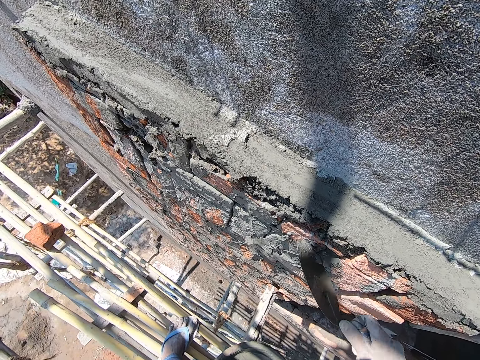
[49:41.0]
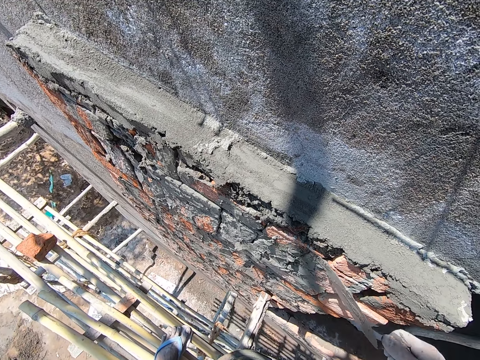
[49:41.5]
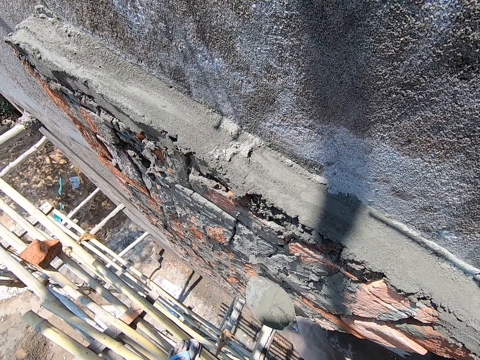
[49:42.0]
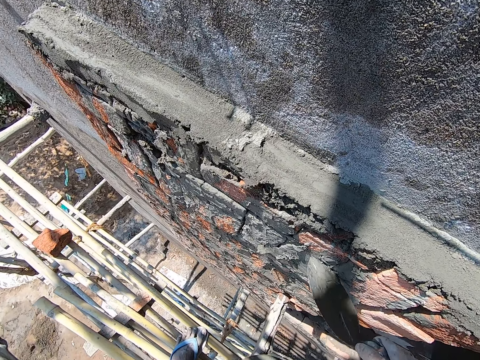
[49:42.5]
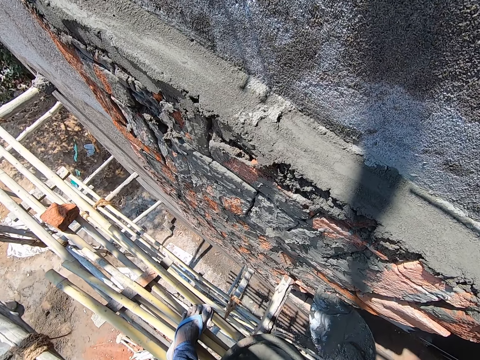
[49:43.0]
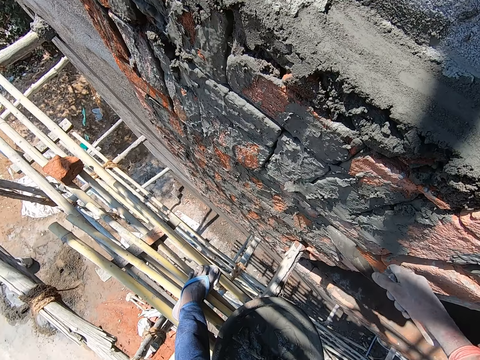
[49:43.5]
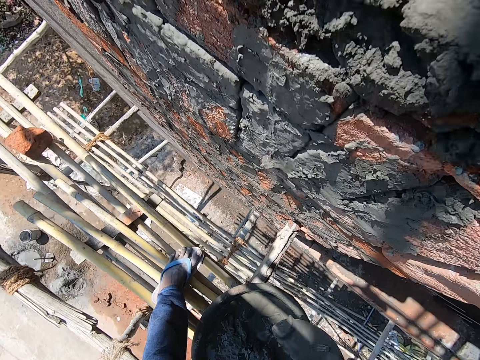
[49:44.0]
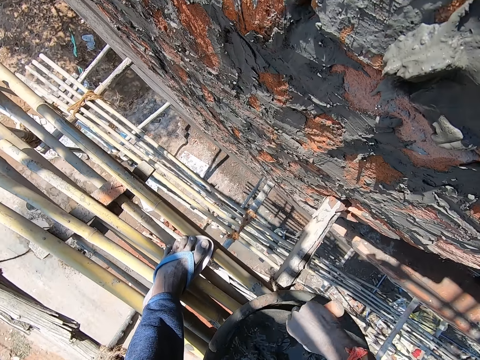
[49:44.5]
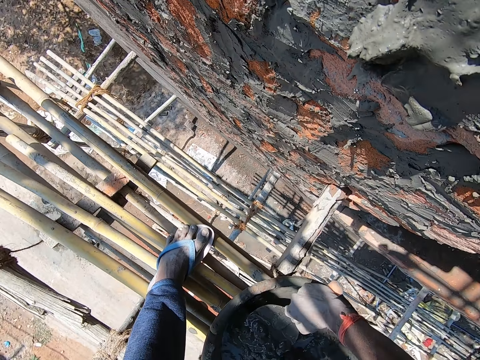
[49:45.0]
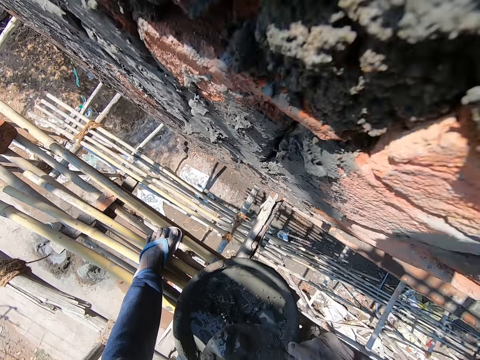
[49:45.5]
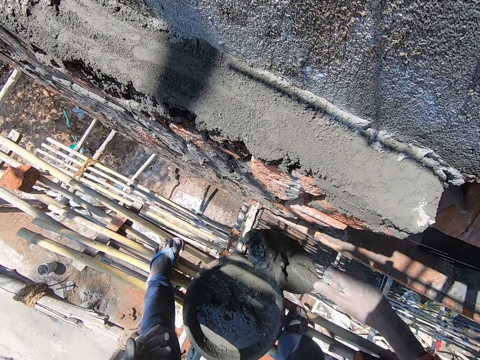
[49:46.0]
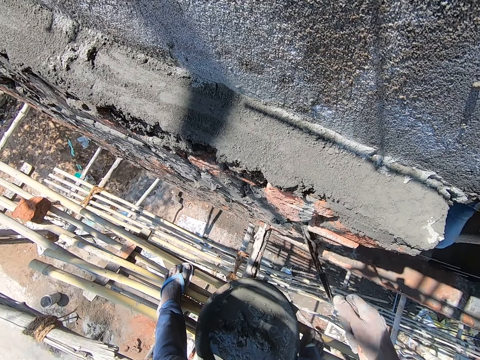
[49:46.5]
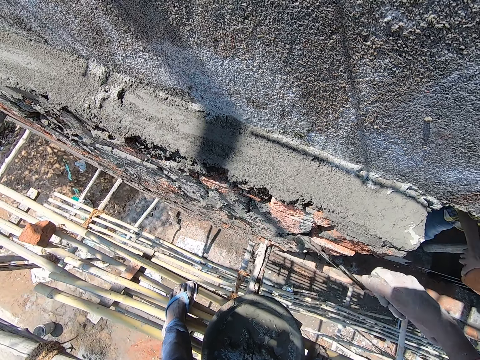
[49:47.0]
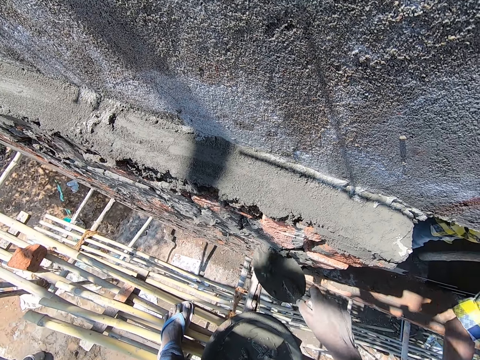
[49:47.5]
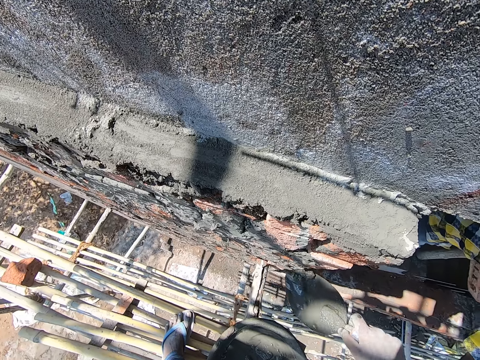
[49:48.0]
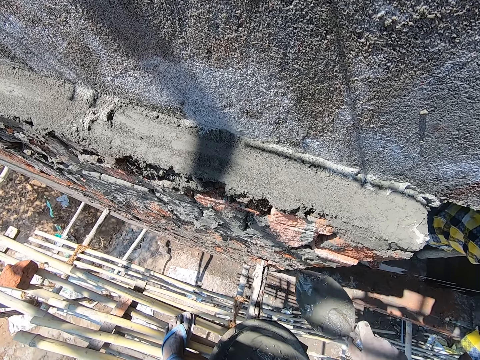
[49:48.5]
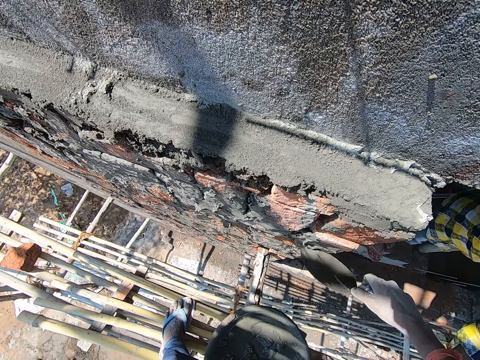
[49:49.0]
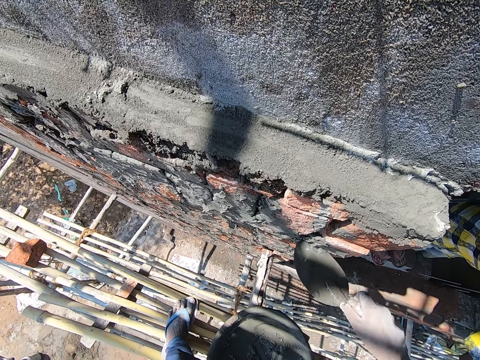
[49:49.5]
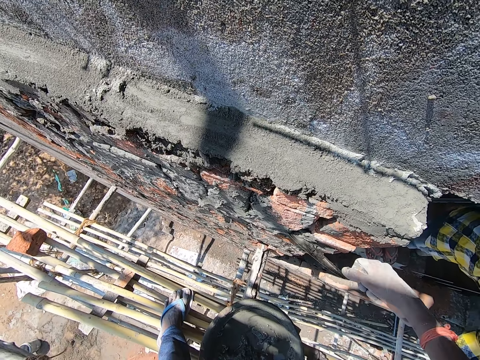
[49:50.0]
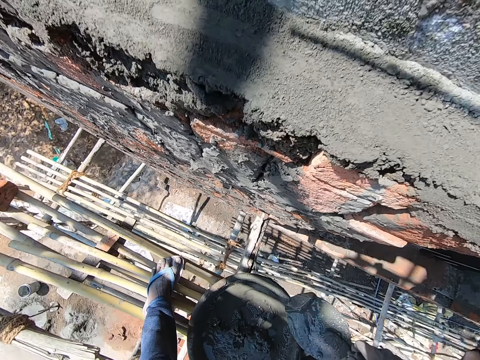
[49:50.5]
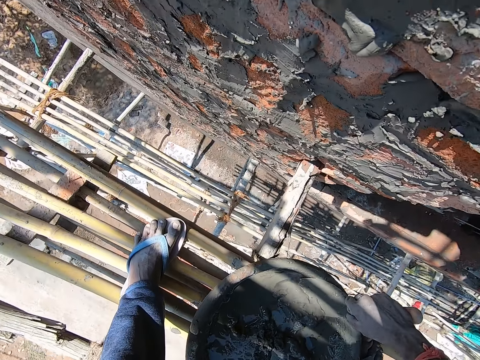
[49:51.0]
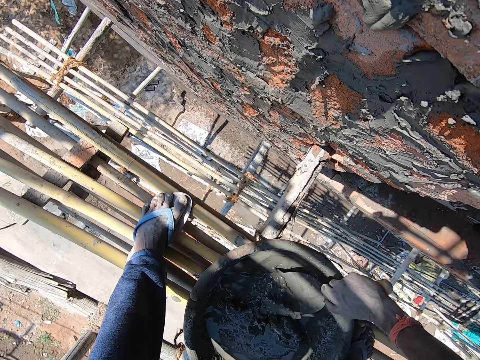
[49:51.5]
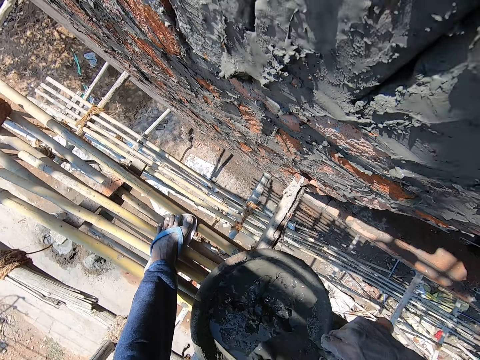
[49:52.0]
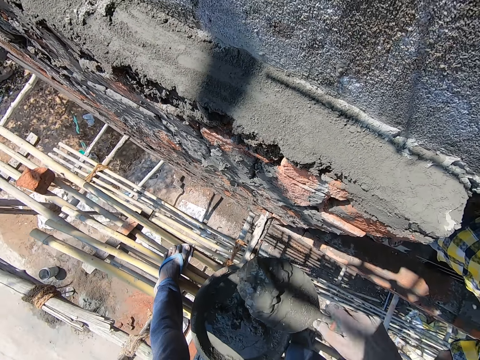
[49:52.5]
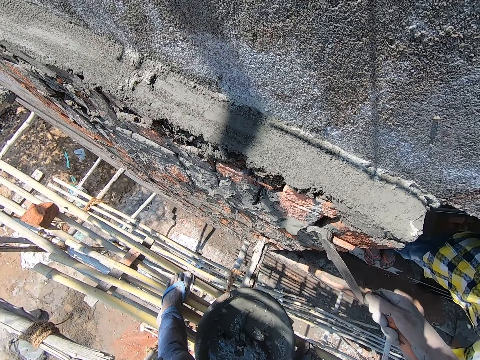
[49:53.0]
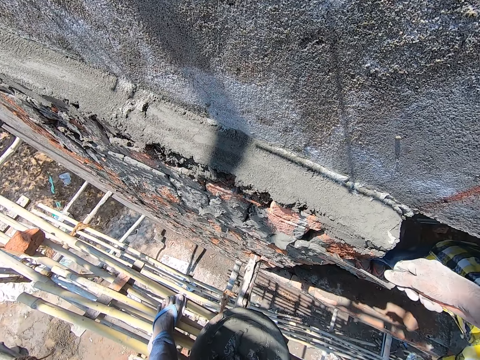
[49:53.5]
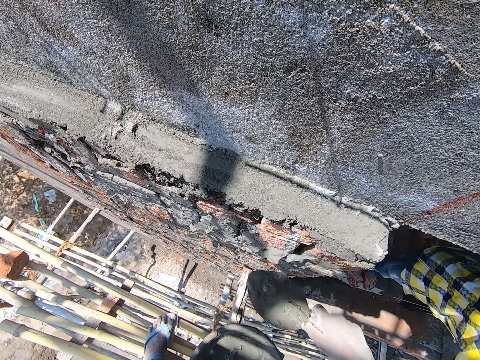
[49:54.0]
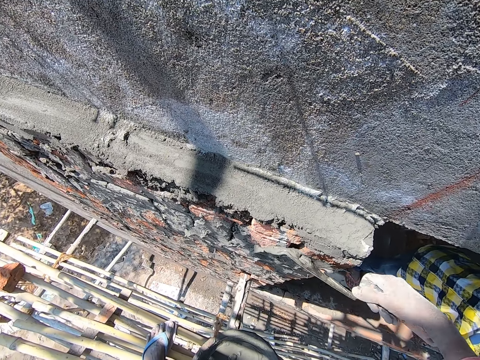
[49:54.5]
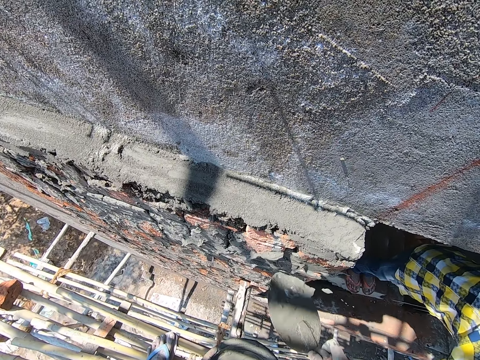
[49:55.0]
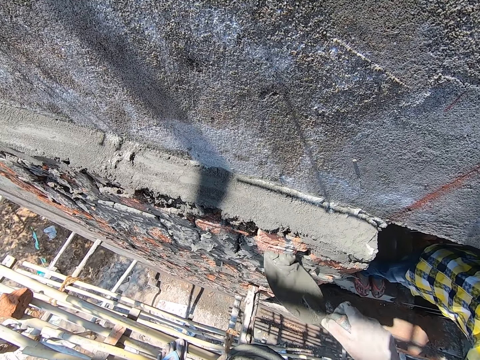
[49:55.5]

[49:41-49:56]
The camera wearer scoops cement or concrete from the head pan with the masonry trowel in his right hand. He plasters the wall with the mortar on the brick trowel in his right hand. He scrapes mortar from the wall with the brick trowel in his right hand. He levels the concrete and interacts with a man. He levels the concrete. He plasters the wall with the mortar on the brick trowel in his right hand. He interacts with the man. He scoops mortar from the head pan on the scaffolding with the brick trowel on his right hand. He interacts with the man. He plasters the wall with the mortar on the brick trowel in his right hand. He levels the concrete.

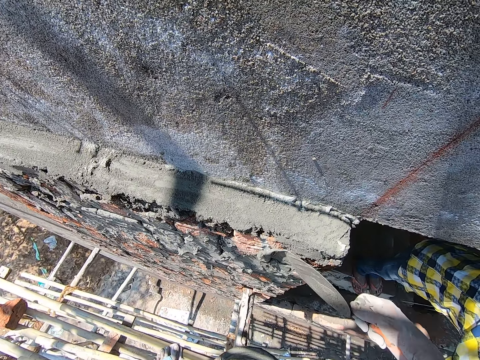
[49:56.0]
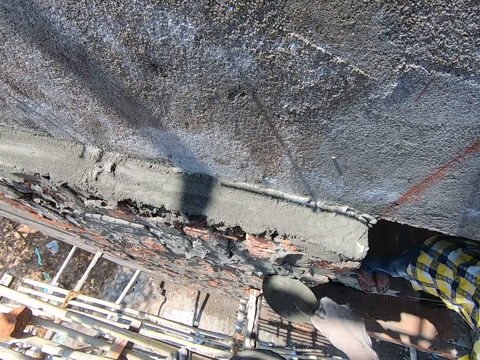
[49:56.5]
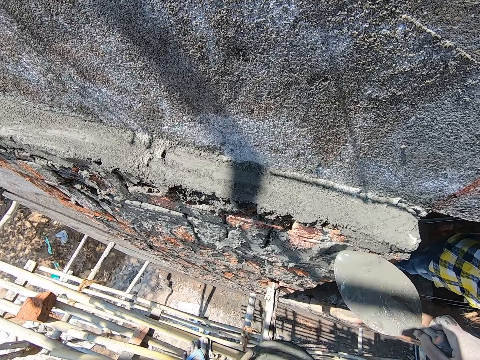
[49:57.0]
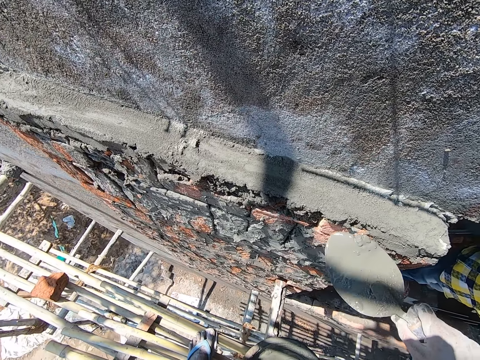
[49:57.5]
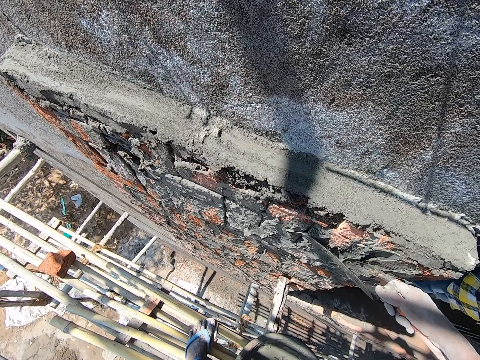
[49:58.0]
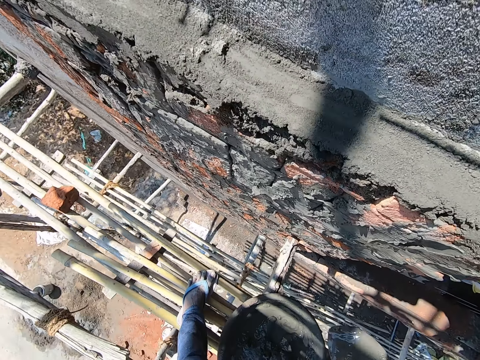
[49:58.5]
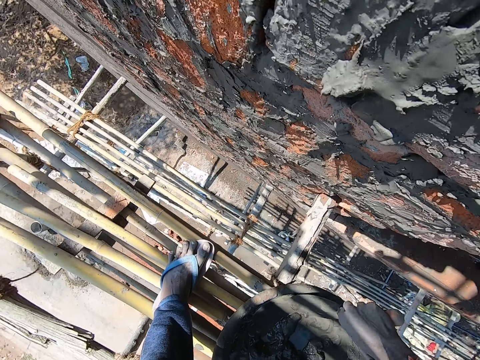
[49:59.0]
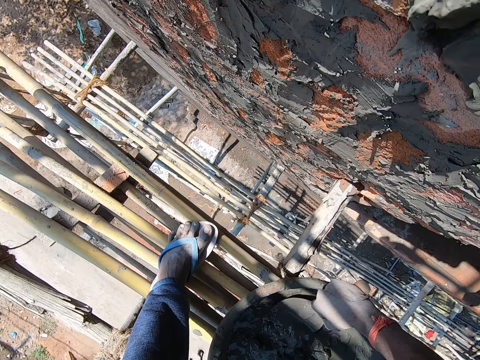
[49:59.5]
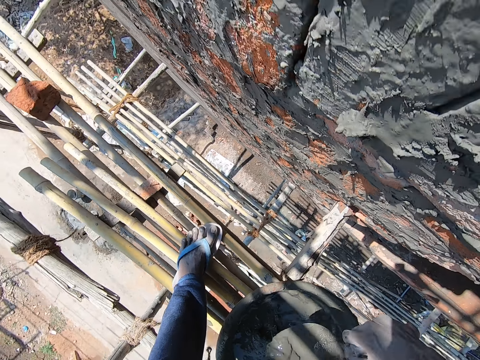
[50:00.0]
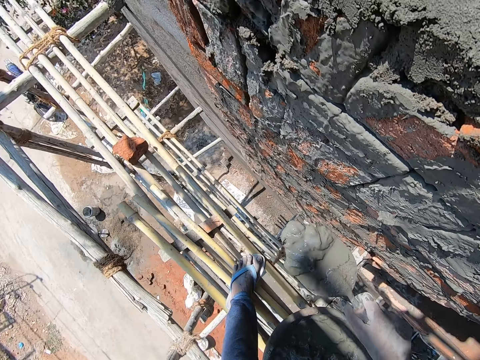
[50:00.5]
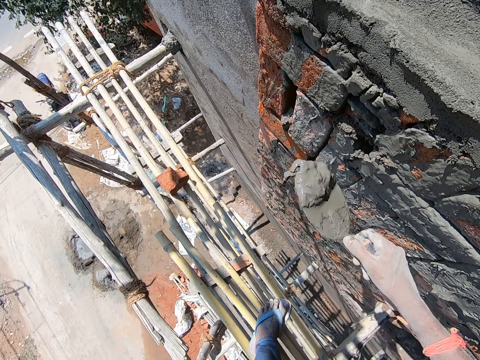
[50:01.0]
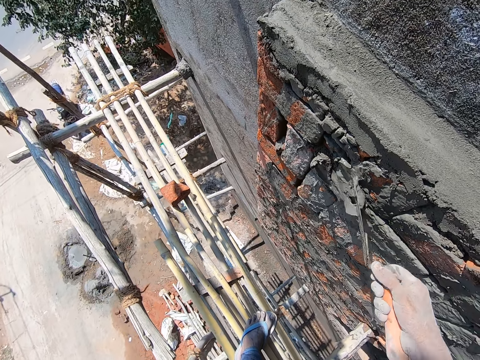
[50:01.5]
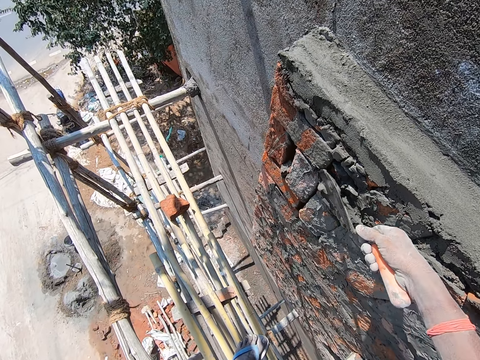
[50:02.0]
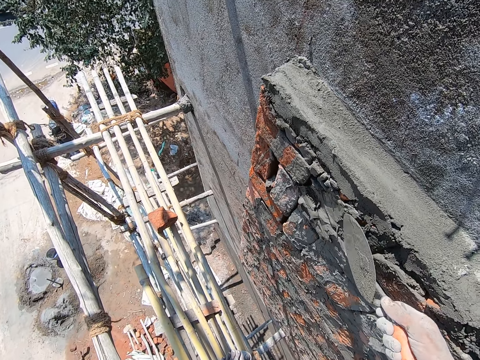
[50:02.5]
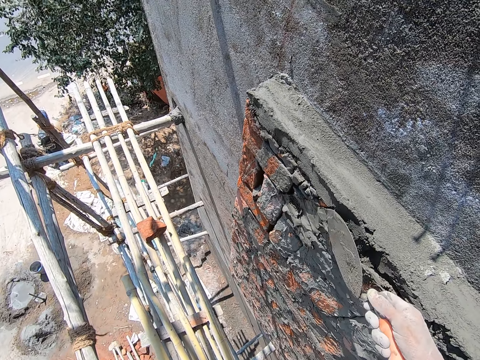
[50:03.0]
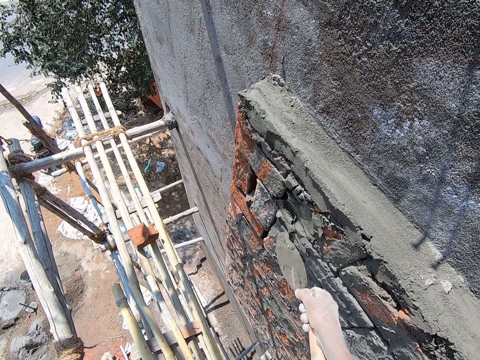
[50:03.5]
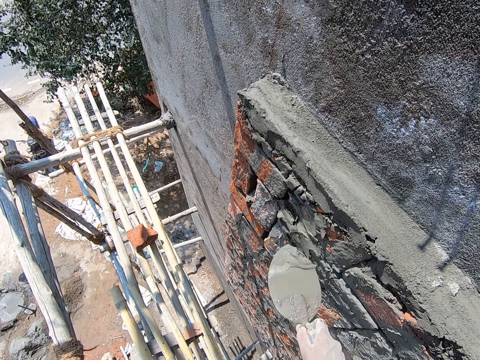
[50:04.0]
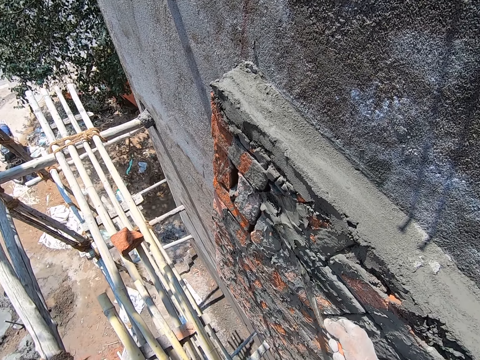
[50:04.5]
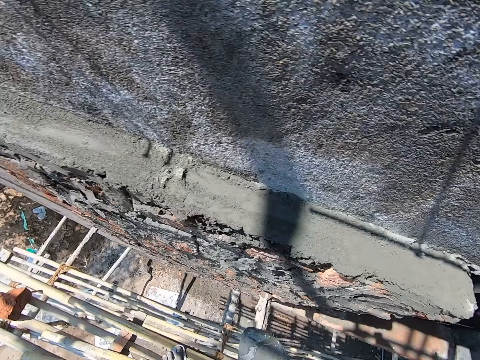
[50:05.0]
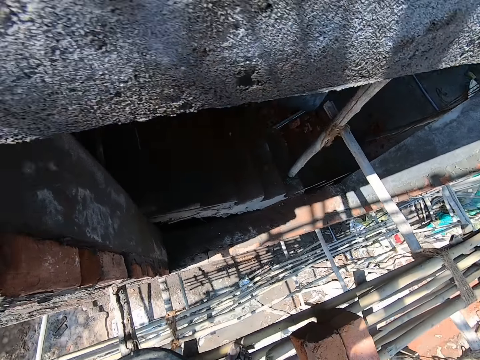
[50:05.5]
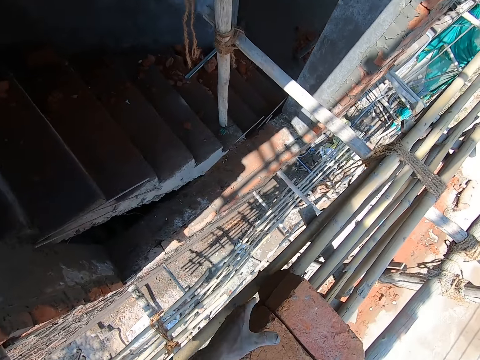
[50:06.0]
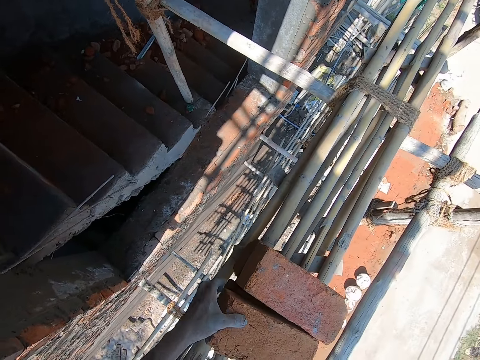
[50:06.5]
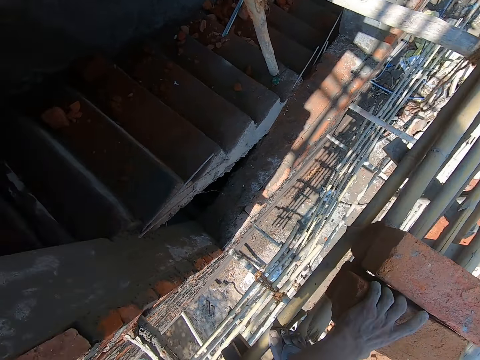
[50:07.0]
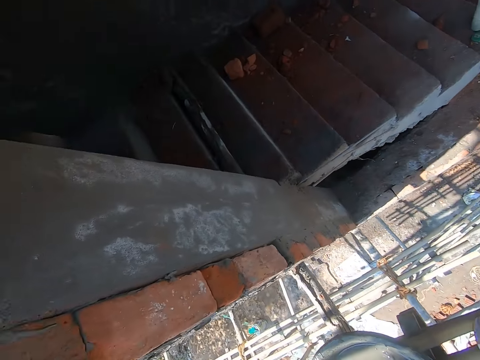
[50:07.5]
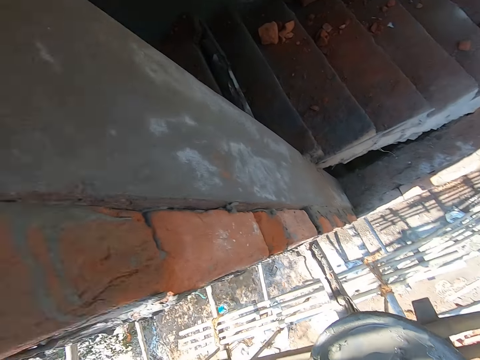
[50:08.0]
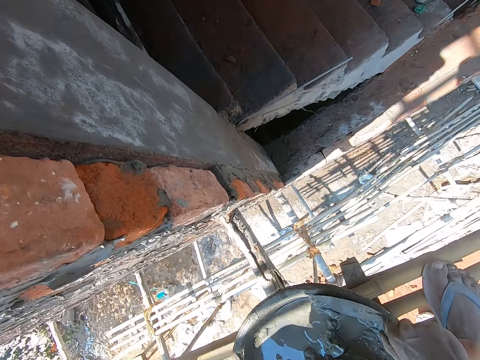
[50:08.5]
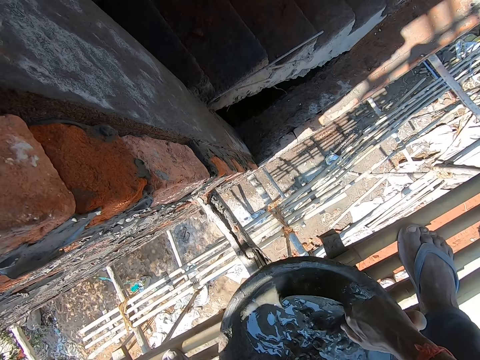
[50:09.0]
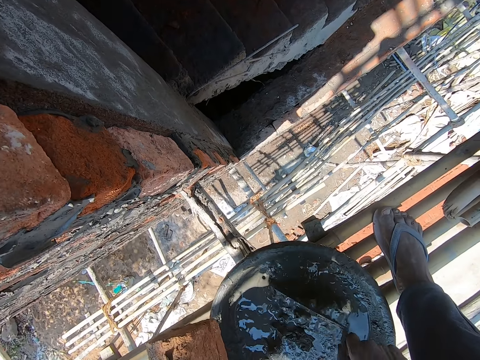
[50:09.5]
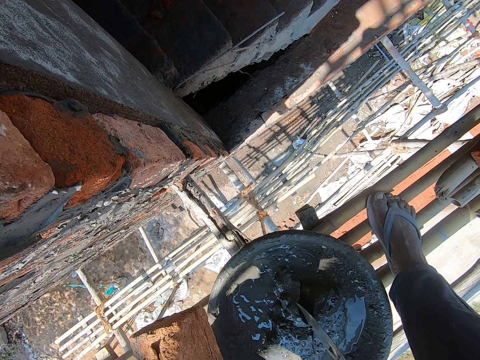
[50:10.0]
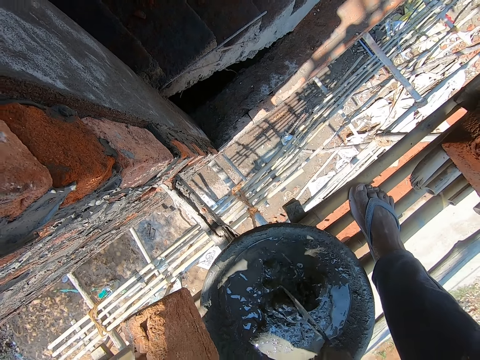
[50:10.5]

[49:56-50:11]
The camera wearer scrapes mortar or concrete from the wall with the brick trowel in his right hand. He plasters the wall with the mortar on the brick trowel in his right hand. He scoops mortar from the head pan on the scaffolding with the brick trowel on his right hand. He plasters the wall with the mortar on the brick trowel in his right hand. He levels the concrete. He scrapes mortar from the wall with the brick trowel in his right hand. He plasters the wall with the mortar on the brick trowel in his right hand. He picks up a brick from the scaffolding with his left hand. He mixes the mortar in the head pan on the scaffolding with the brick trowel in his right hand.
